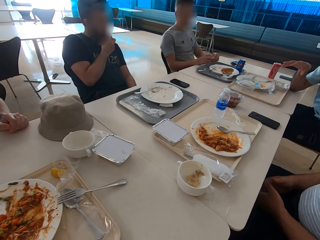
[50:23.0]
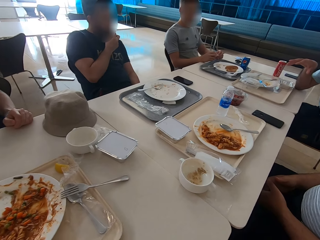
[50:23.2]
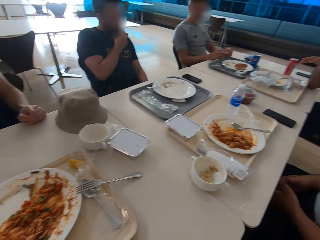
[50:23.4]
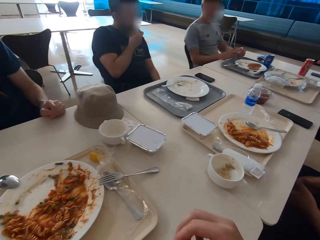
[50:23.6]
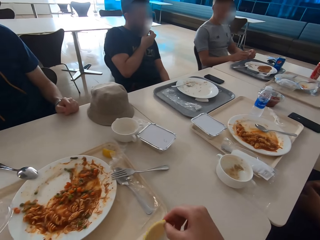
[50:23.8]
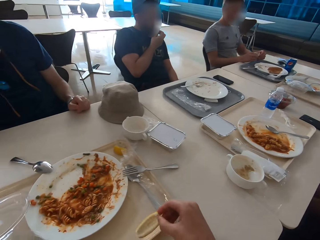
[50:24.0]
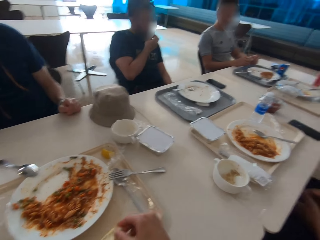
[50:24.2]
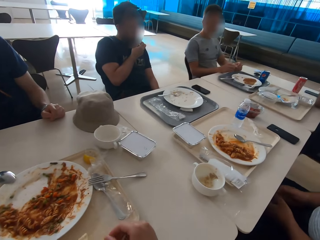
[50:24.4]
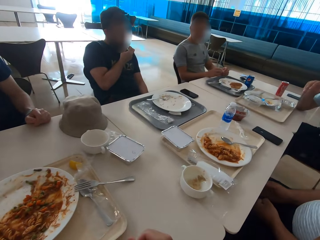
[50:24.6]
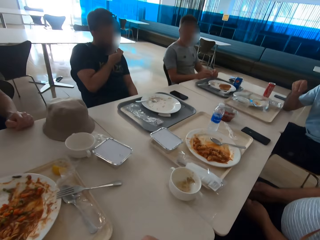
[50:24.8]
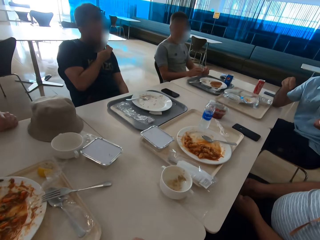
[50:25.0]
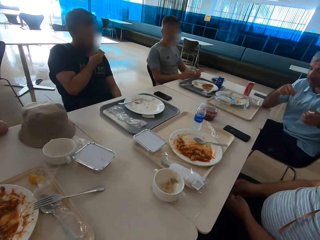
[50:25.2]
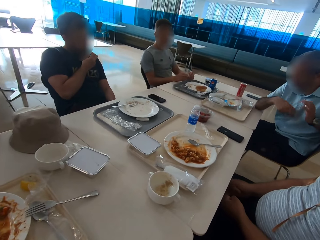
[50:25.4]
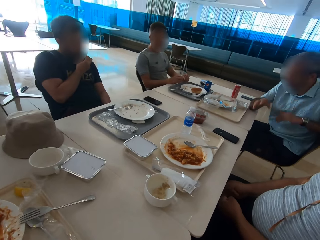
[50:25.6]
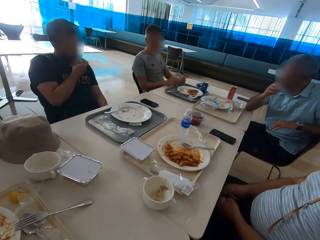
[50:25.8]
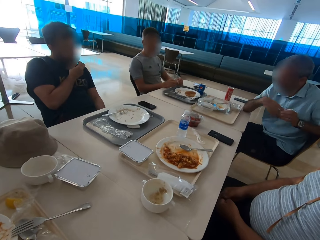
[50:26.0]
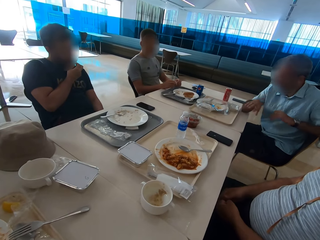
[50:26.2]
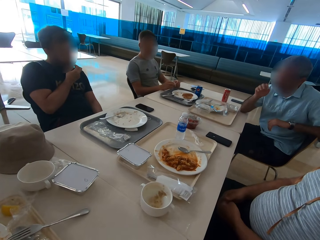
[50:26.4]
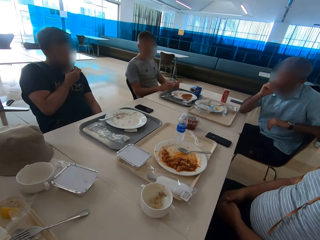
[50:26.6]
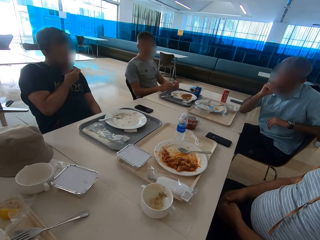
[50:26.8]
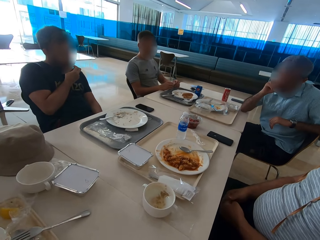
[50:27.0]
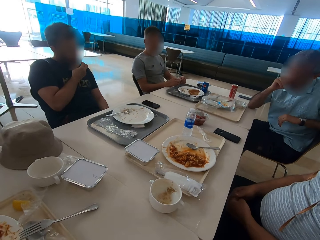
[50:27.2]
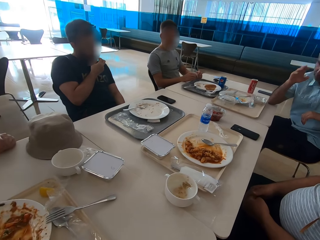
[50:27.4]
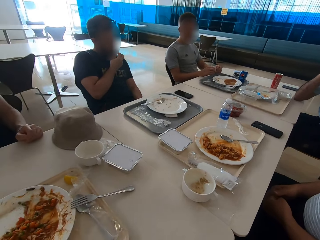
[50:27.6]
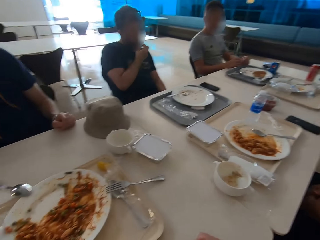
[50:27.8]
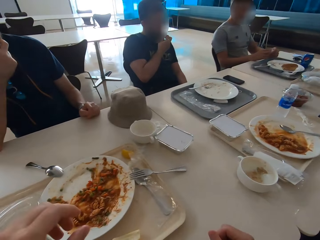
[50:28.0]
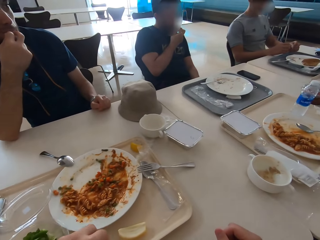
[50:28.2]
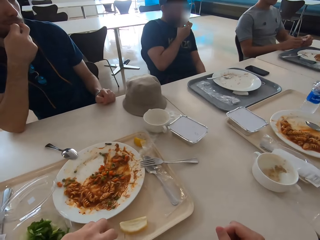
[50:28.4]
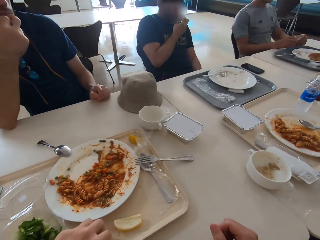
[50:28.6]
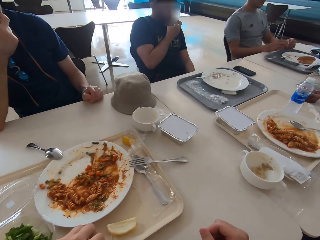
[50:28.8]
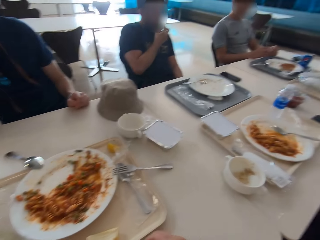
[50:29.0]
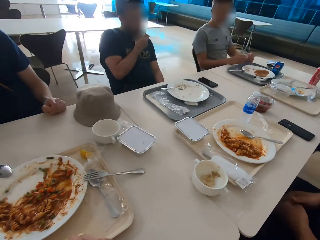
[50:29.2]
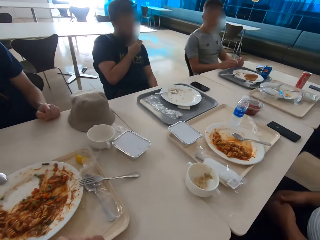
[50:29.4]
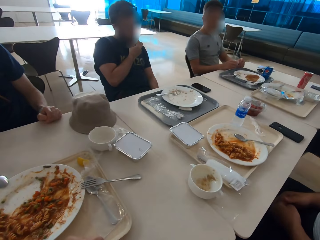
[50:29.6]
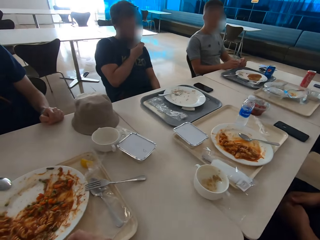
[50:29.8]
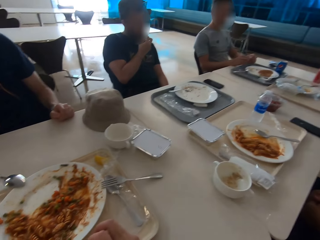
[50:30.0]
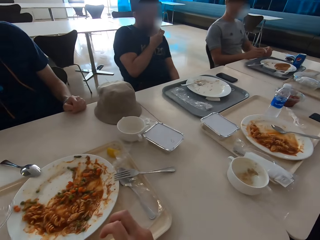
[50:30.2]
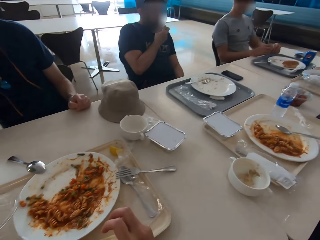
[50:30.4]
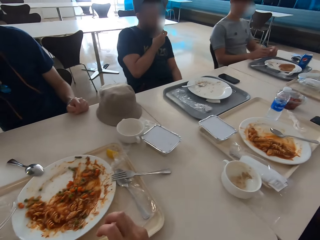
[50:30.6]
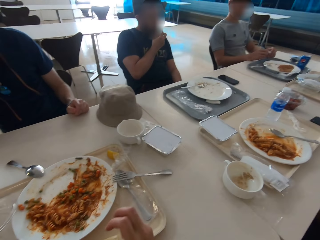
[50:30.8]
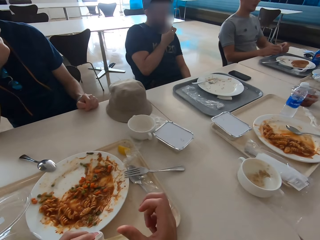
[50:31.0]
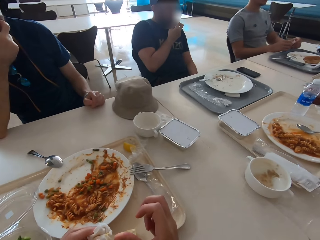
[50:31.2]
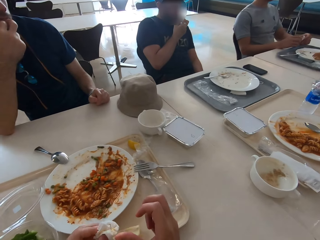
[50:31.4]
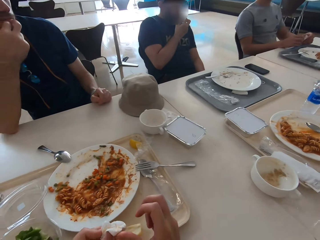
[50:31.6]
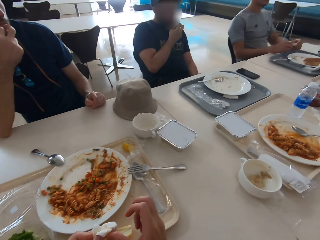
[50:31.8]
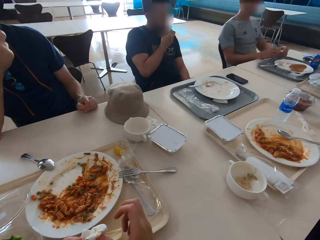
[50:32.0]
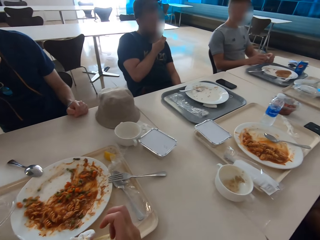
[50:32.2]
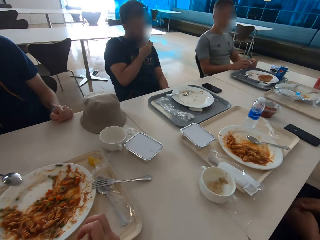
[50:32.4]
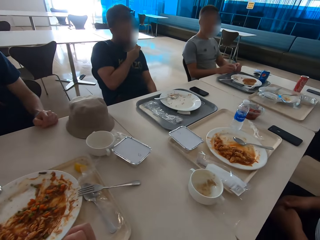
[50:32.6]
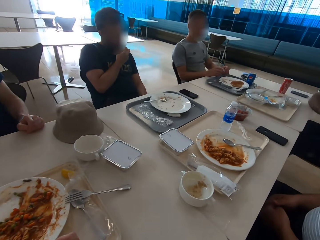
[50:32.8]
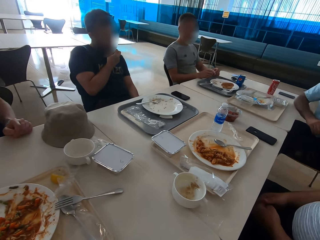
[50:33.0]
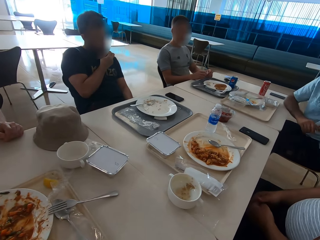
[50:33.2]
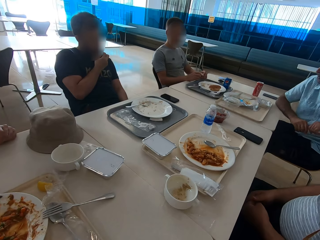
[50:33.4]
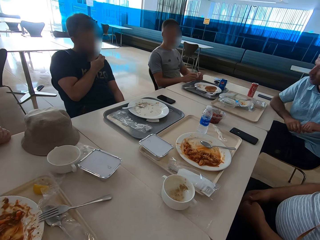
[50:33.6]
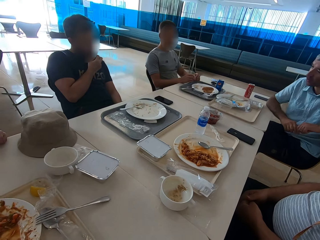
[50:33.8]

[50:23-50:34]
The camera wearer puts a lemon peel on a tray. They wipe their hand with a serviette.

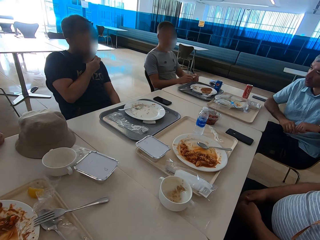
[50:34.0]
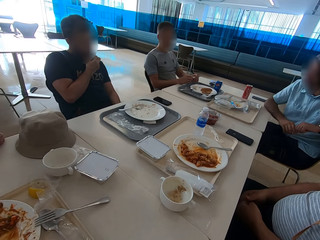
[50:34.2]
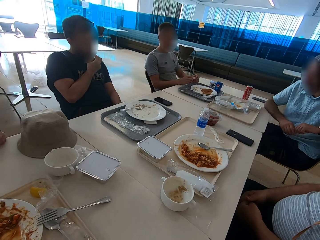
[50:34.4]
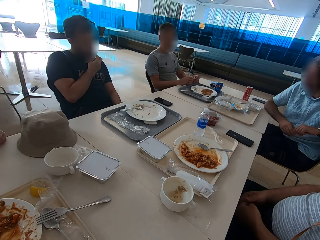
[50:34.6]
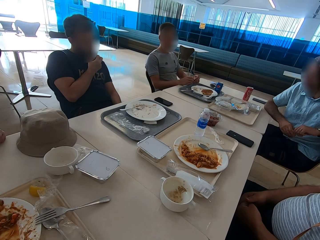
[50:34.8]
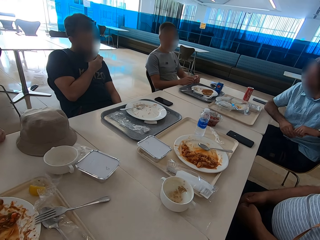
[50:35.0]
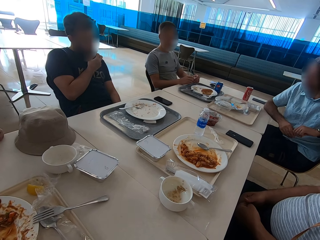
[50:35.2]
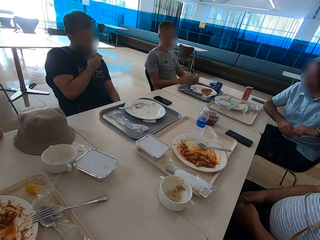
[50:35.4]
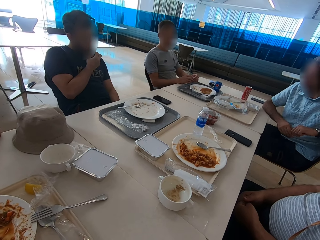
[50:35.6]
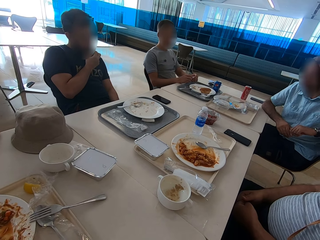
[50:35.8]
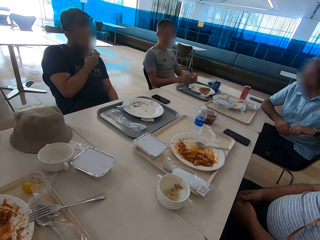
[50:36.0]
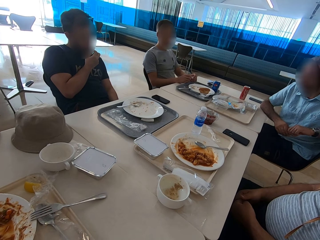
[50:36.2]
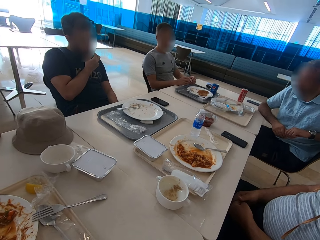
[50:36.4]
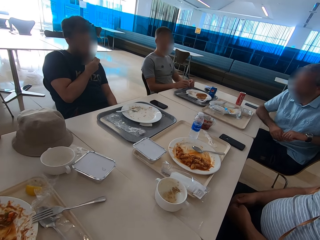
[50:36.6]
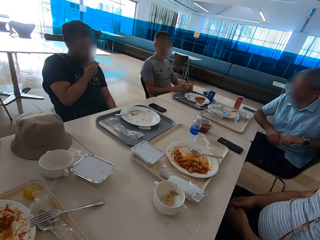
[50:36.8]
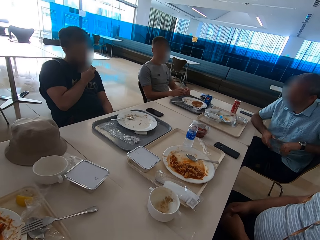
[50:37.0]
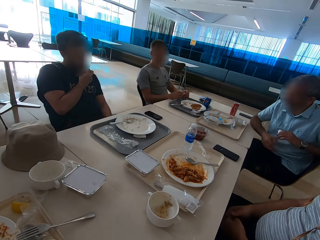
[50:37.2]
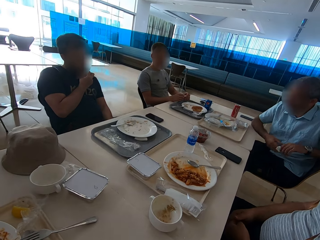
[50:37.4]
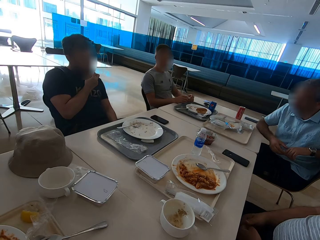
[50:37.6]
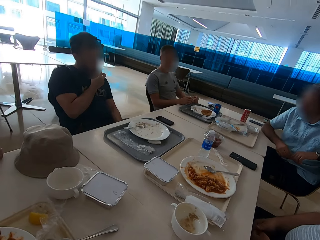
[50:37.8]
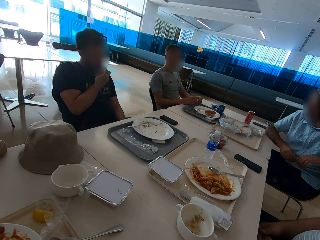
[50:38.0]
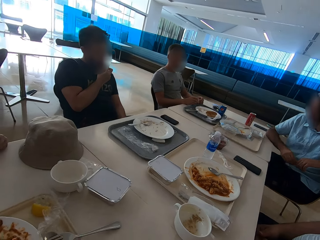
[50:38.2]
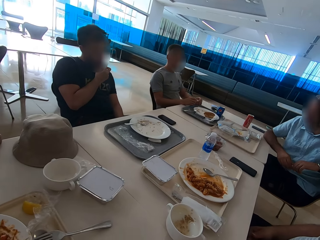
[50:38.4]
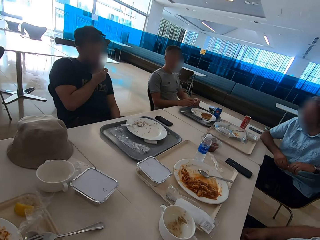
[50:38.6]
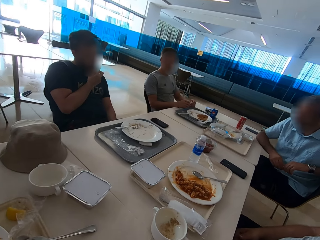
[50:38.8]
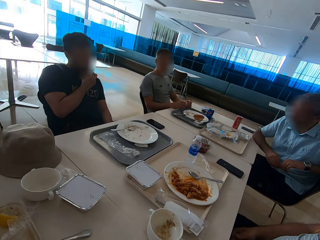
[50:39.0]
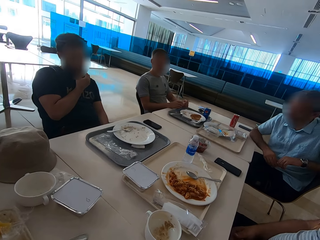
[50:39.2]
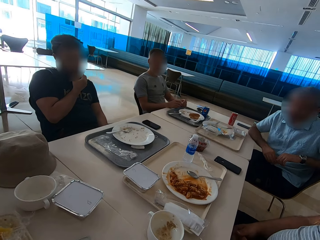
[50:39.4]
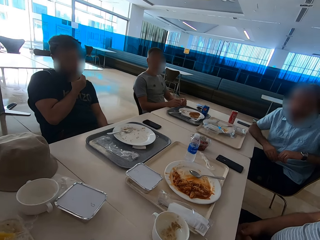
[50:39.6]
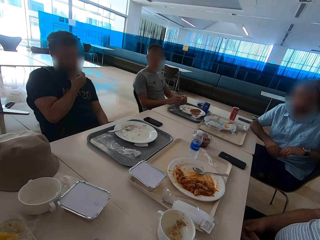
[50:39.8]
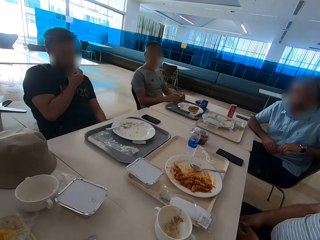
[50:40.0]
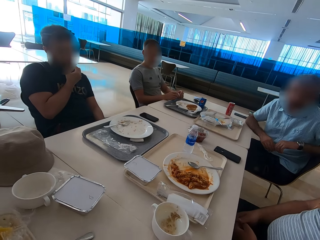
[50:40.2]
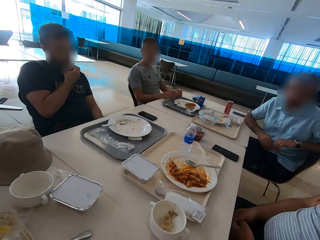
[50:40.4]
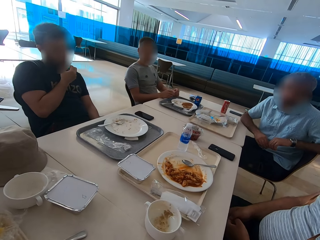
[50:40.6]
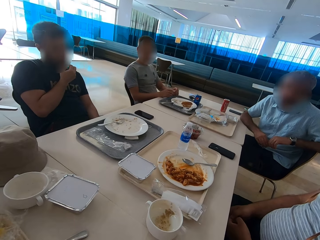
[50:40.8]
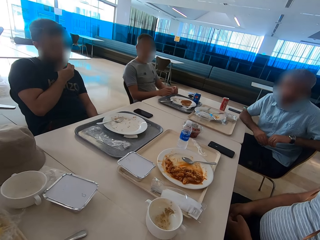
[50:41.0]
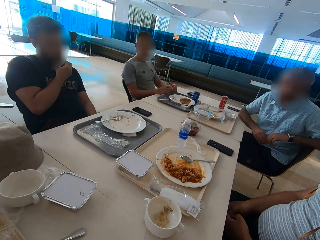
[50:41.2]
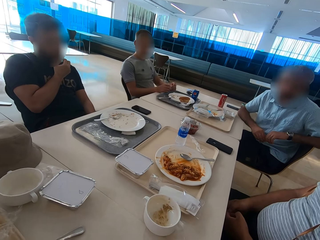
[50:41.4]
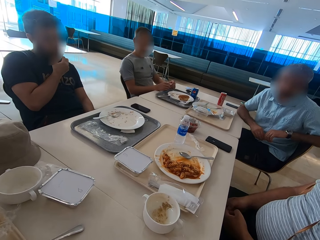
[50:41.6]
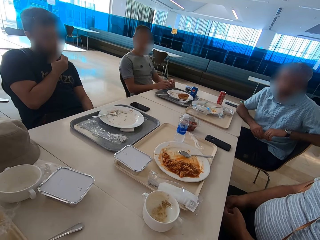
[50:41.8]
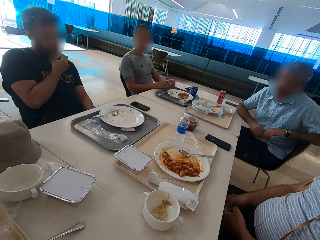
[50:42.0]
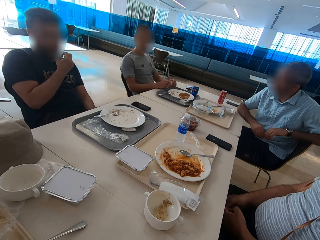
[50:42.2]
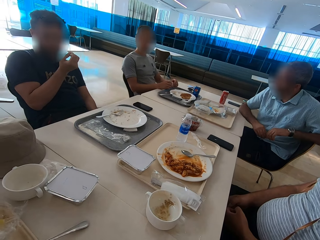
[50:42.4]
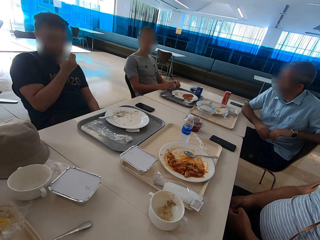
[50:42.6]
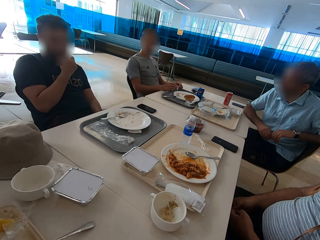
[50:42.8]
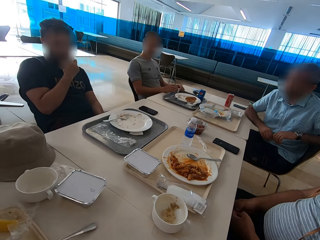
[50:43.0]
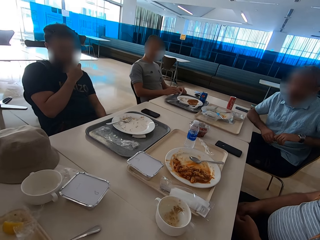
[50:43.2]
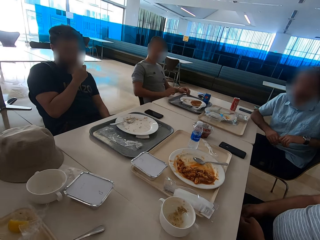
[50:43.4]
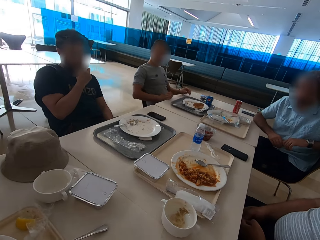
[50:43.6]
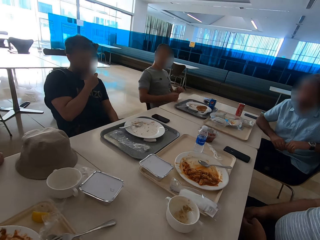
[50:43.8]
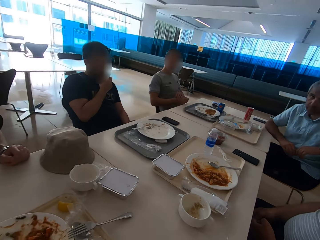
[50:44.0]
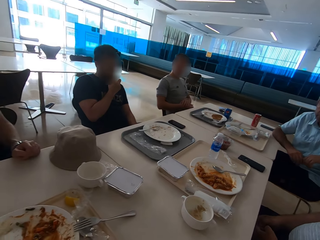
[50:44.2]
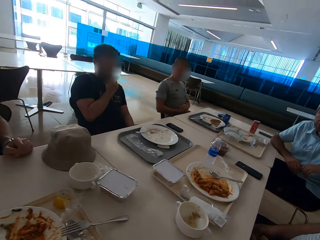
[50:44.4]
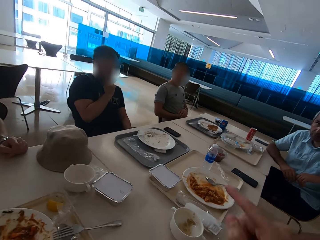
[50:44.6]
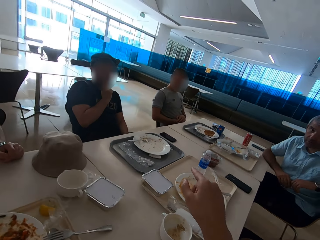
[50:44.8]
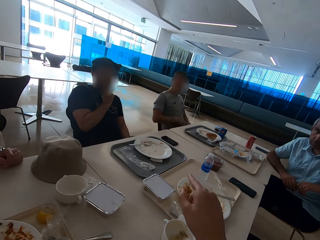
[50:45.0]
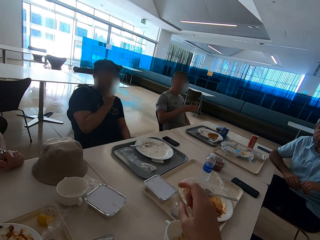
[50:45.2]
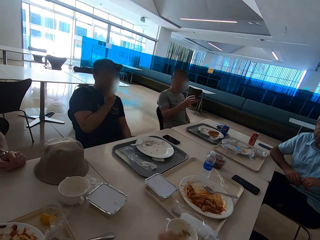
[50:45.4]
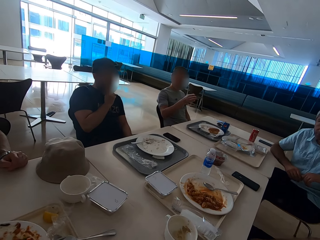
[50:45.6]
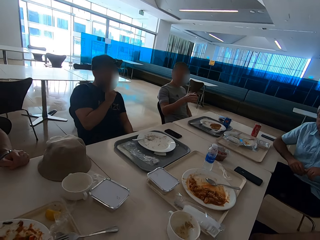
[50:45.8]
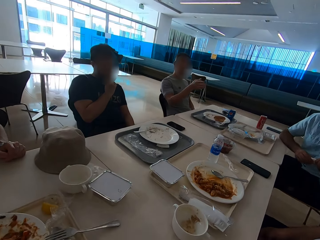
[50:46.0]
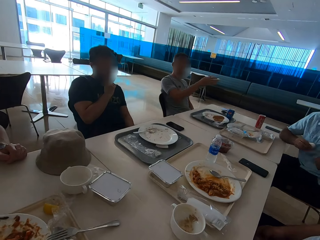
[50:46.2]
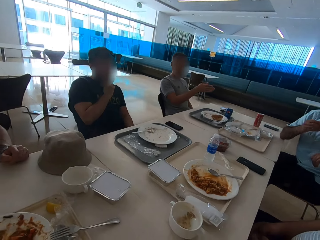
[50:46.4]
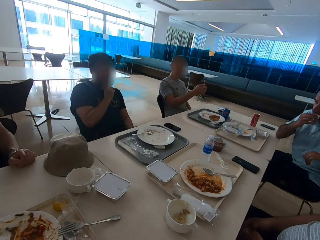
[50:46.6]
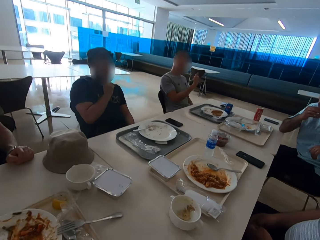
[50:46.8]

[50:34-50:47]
A person shows hand gestures. The camera wearer looks around the table. They speak with hand gestures. A man speaks with hand gestures.
